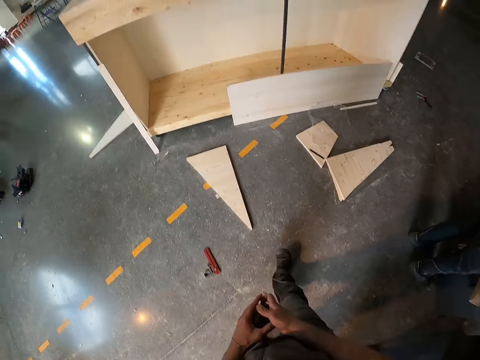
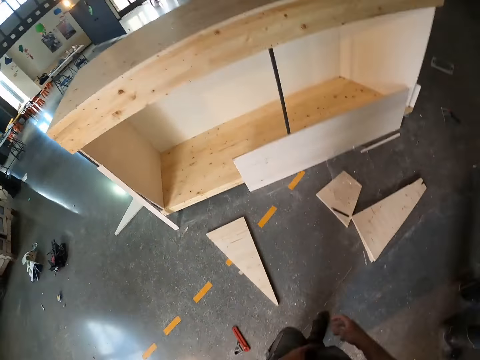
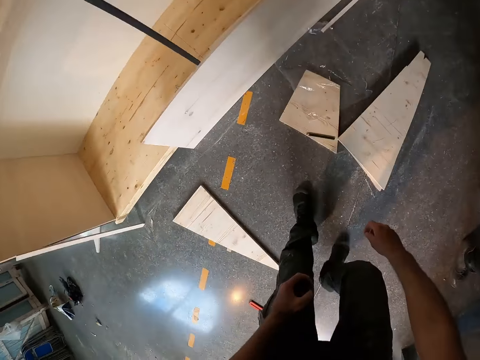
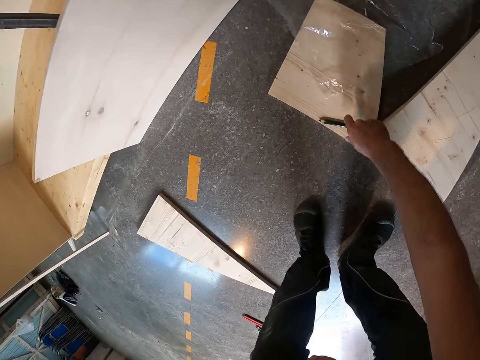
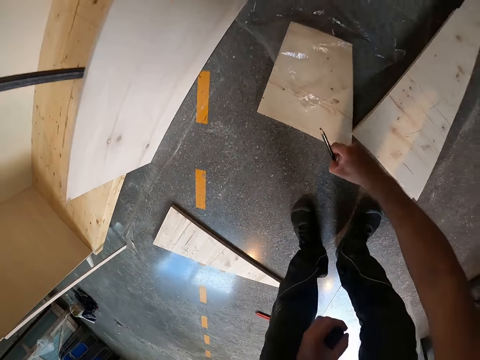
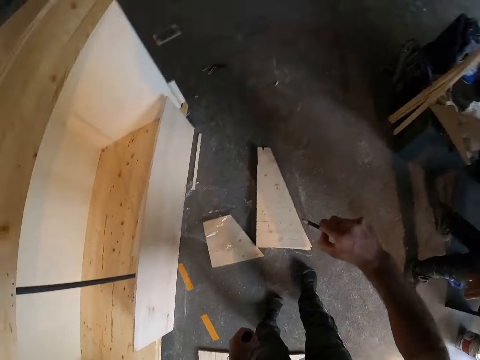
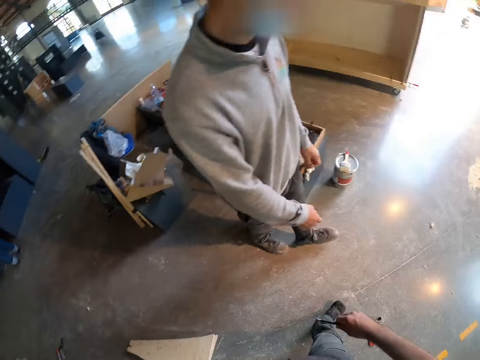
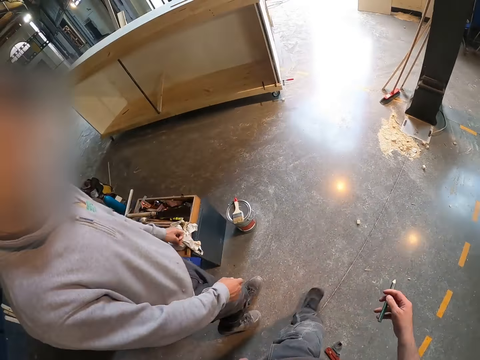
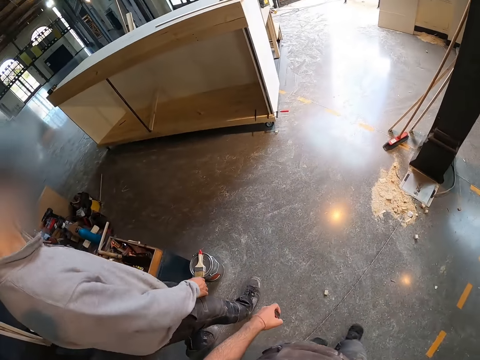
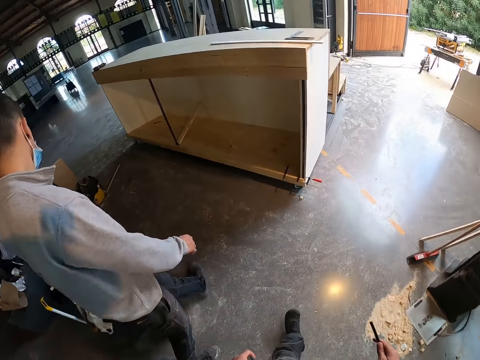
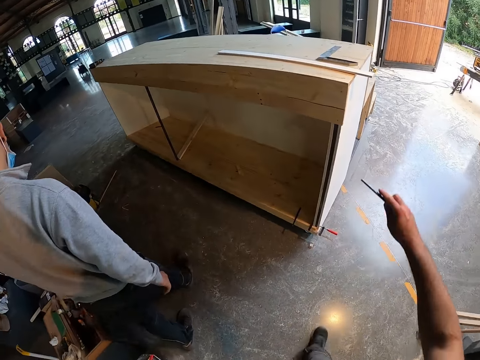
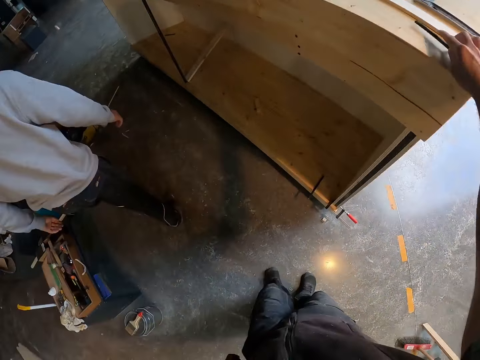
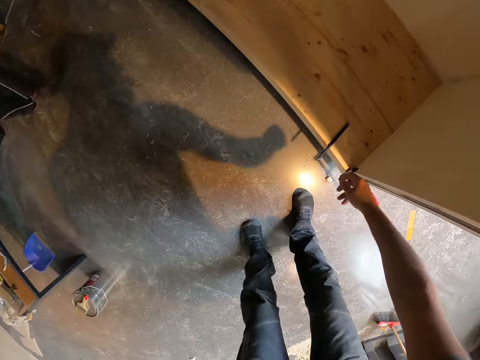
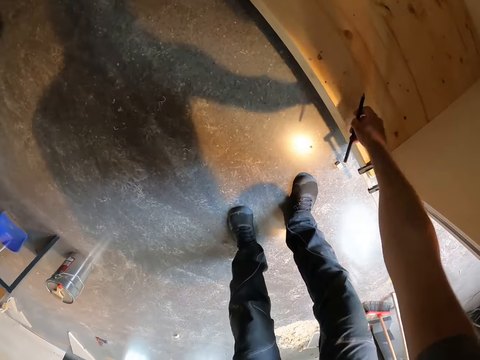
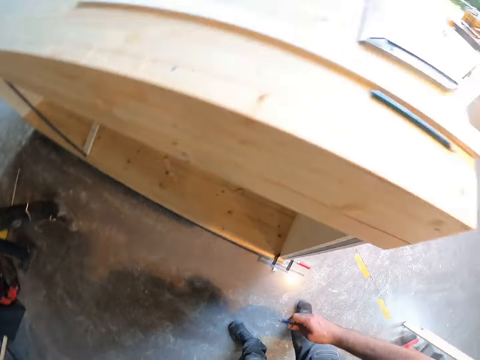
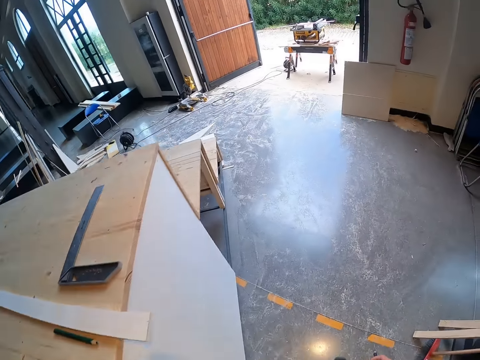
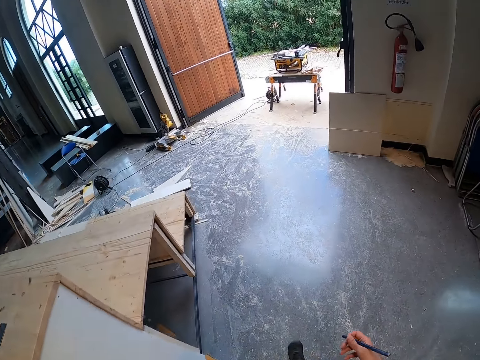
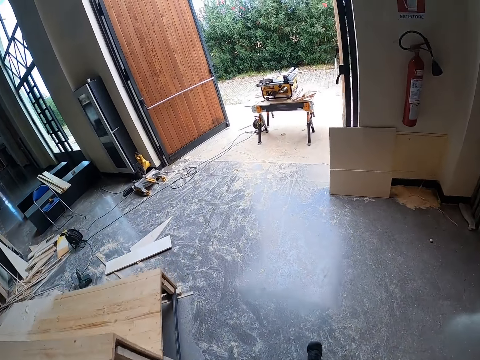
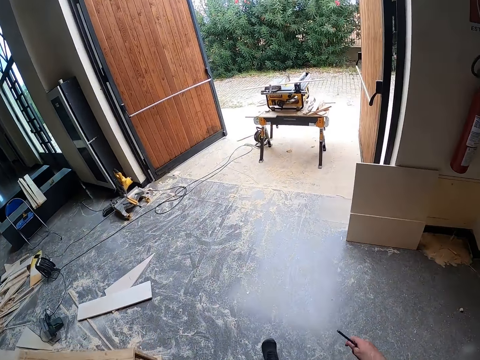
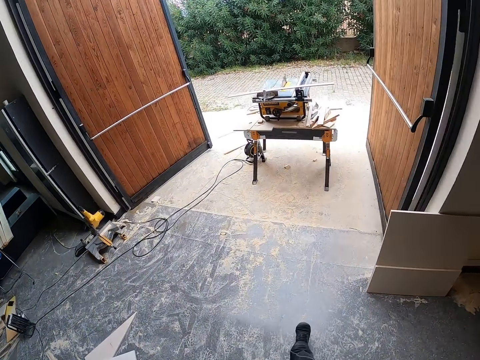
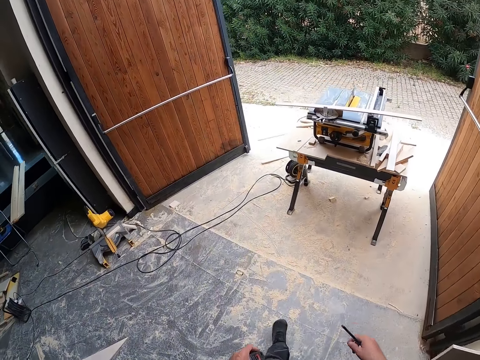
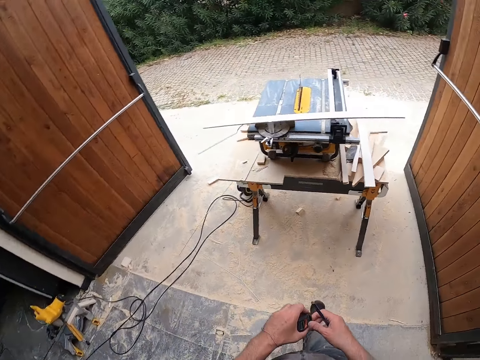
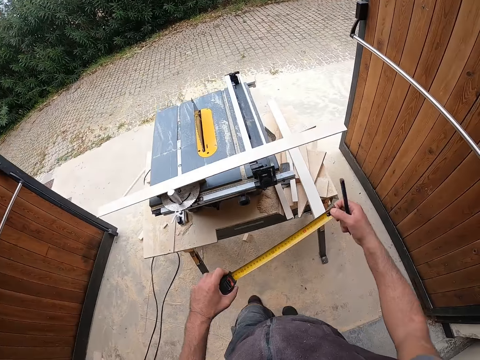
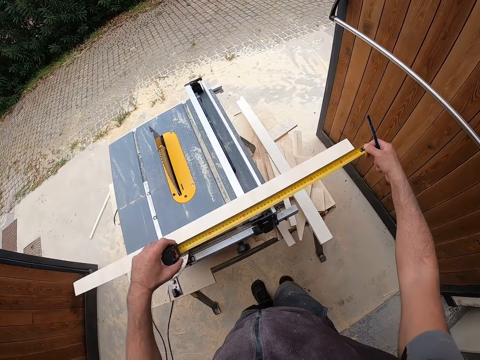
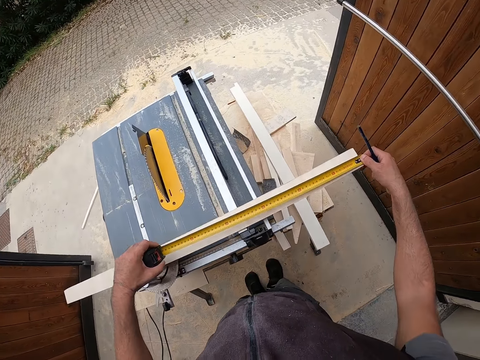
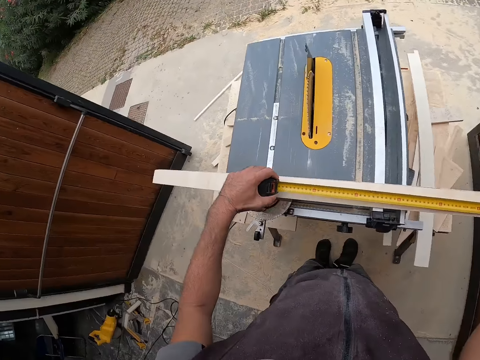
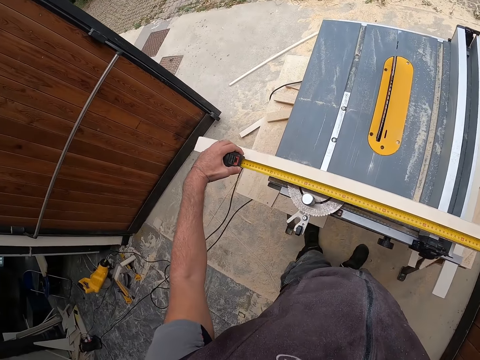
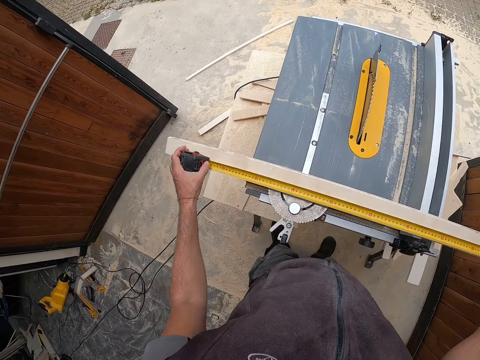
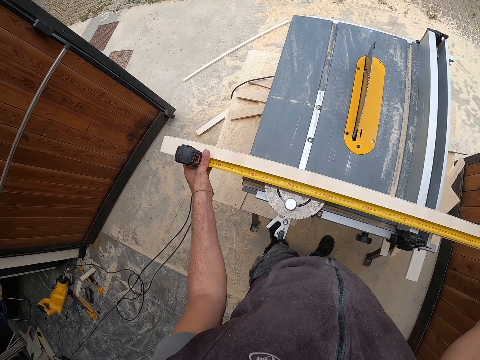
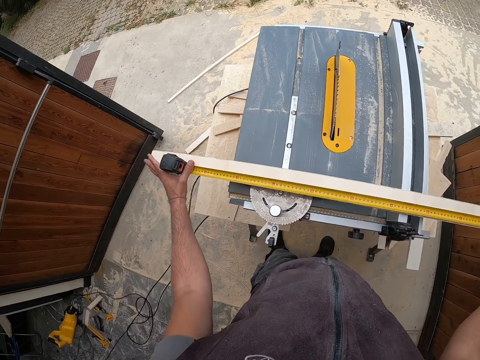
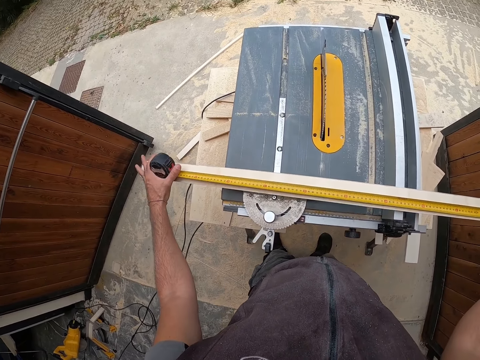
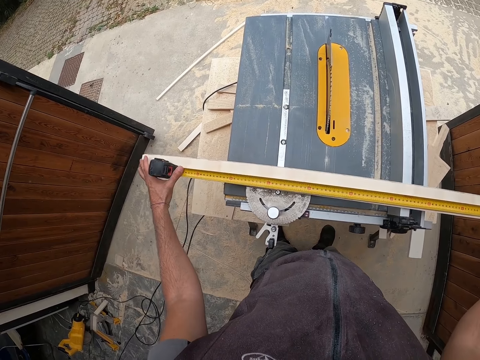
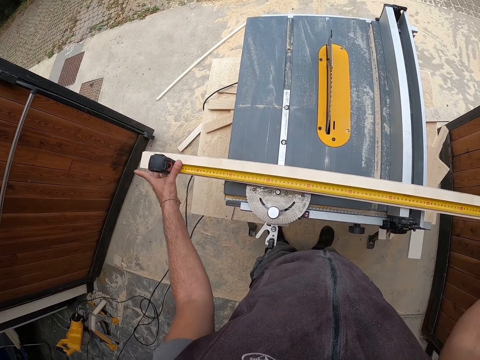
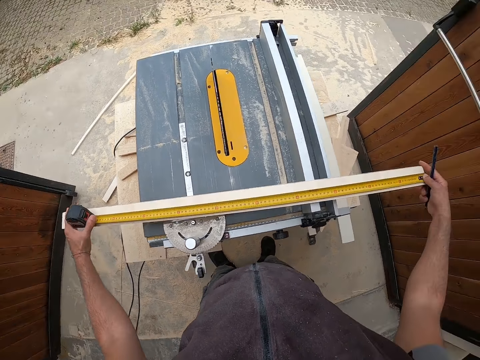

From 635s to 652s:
The camera wearer passes the tape measure to his left hand. He picks up a pen from a plank on the floor with his right hand. He walks. He places the pen in his right hand onto a wooden structure. He picks up a pencil from the wooden structure with his right hand. He touches the pencil. He walks. He pulls a hook of the tape measure with his right hand. He measures the plank on the table saw with the tape measure in both hands.

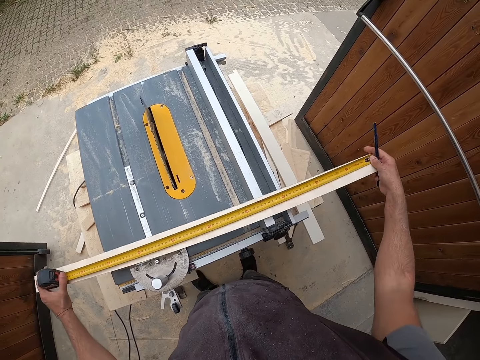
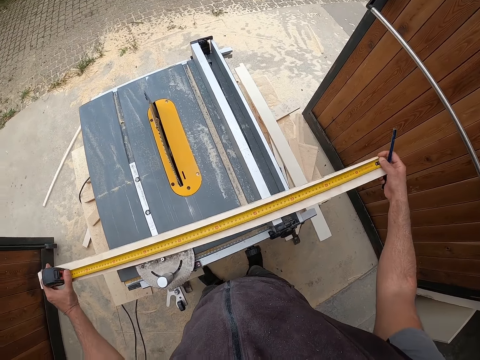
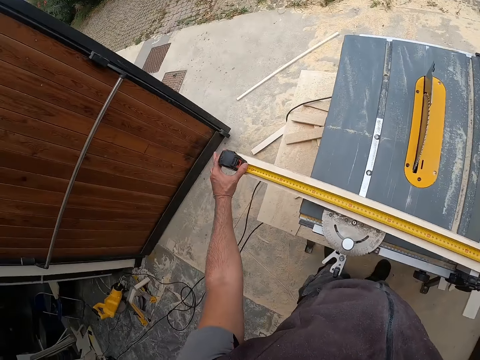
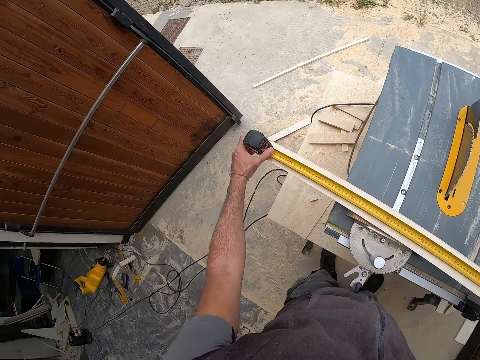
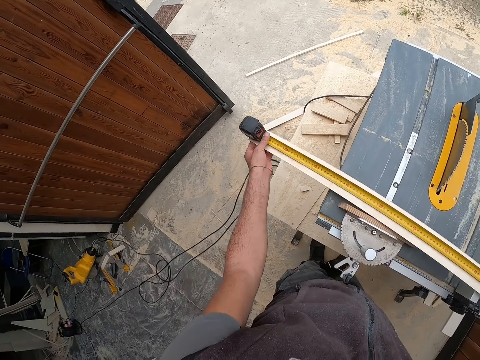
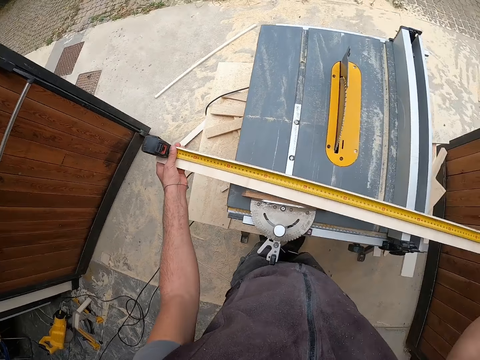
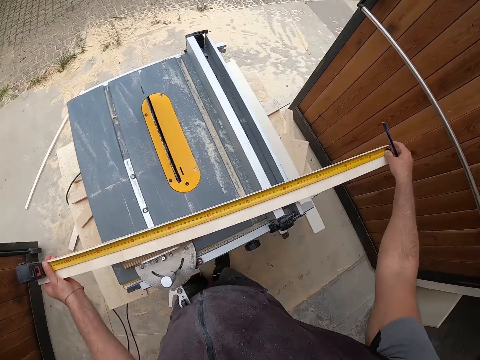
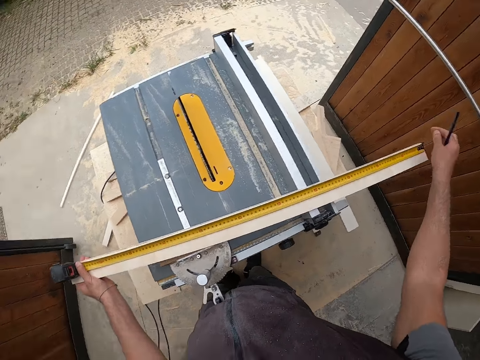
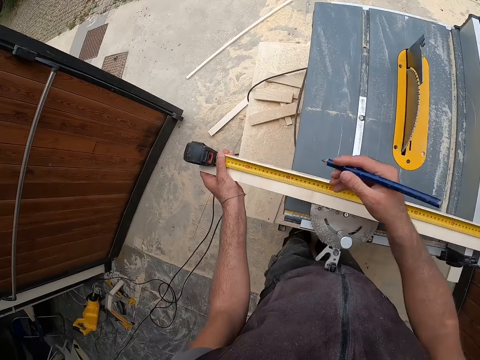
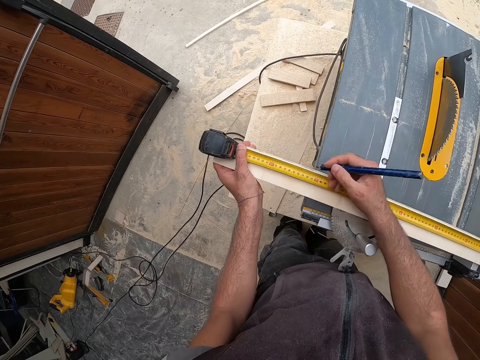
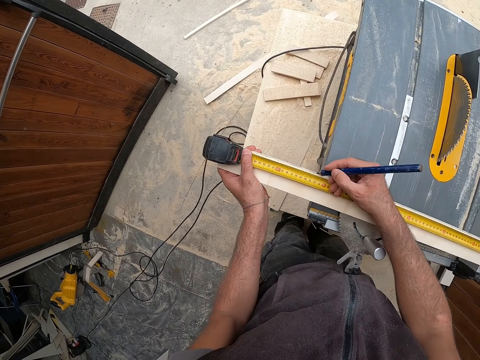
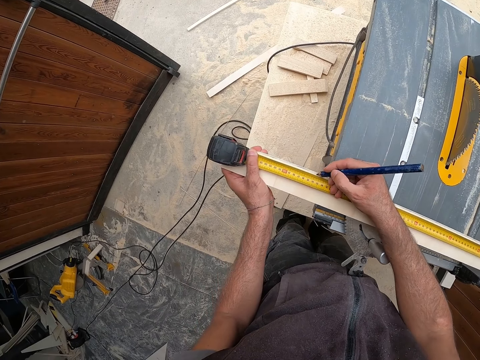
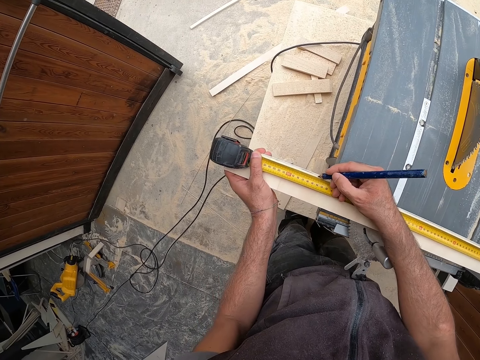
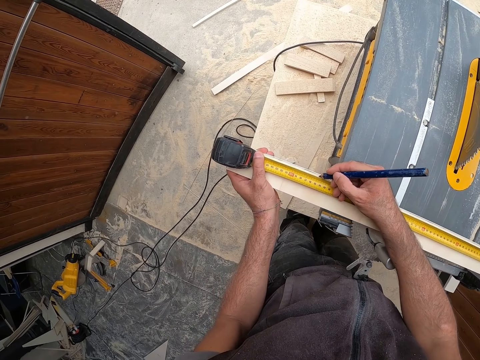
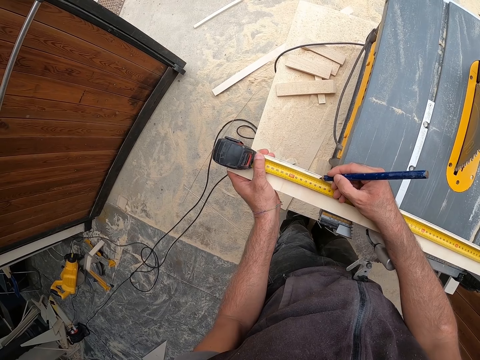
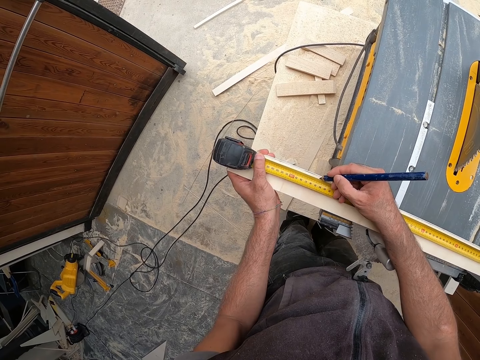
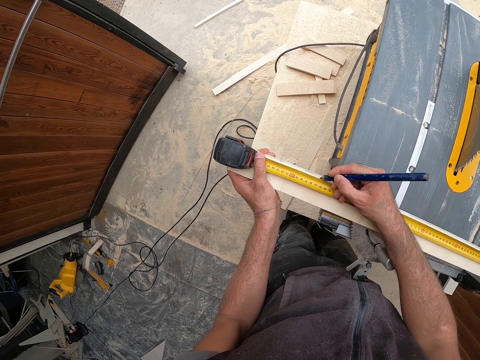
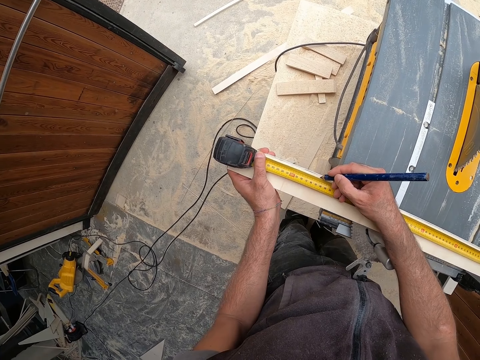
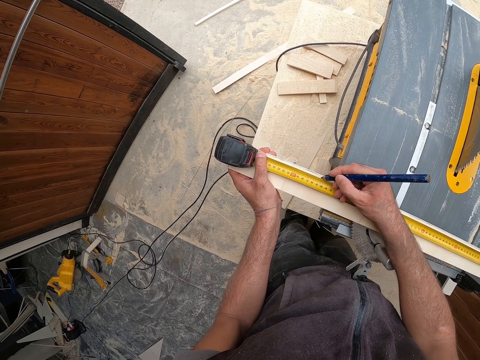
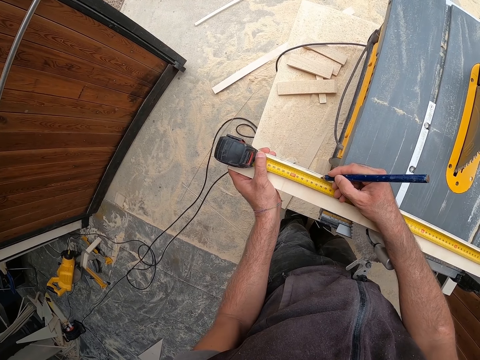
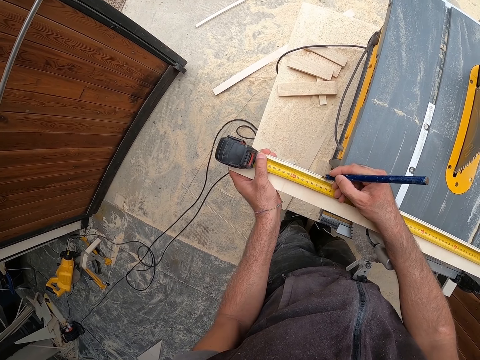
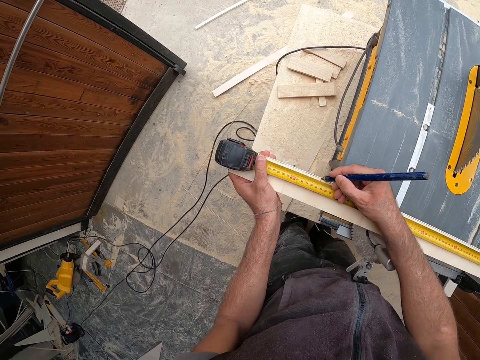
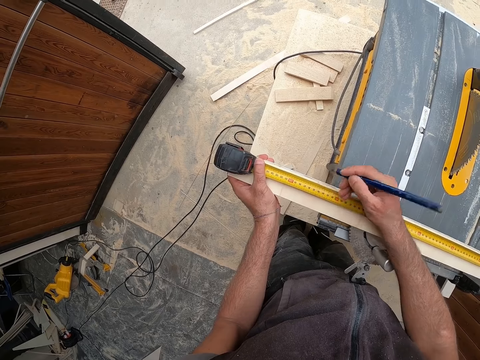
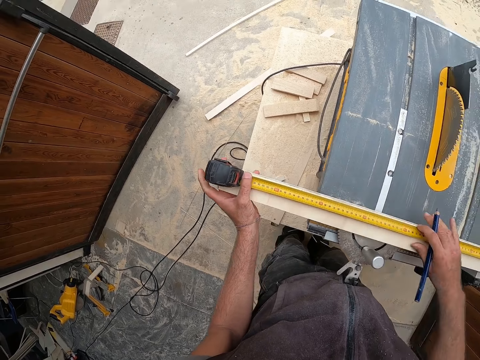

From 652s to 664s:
The camera wearer marks the plank with the pencil in his right hand.
